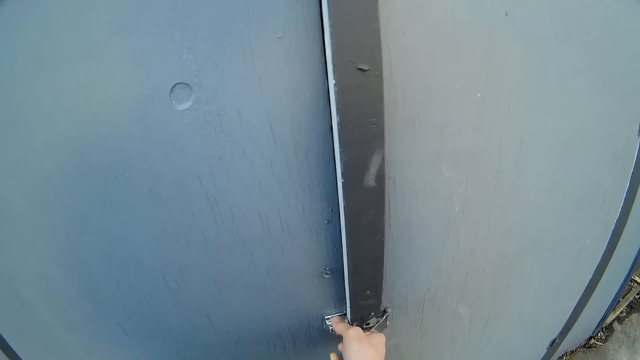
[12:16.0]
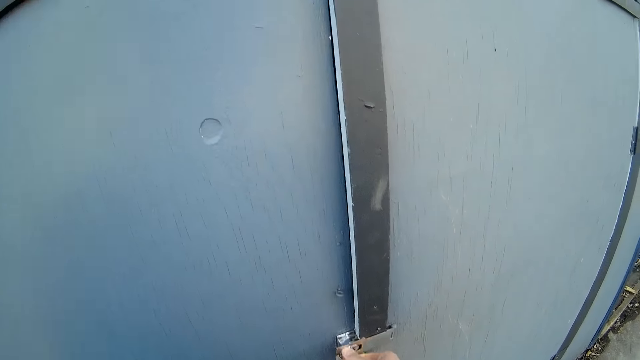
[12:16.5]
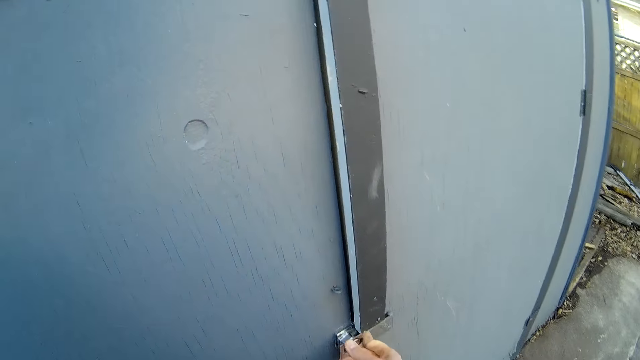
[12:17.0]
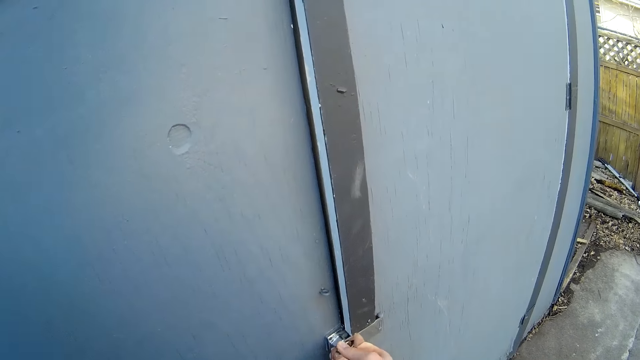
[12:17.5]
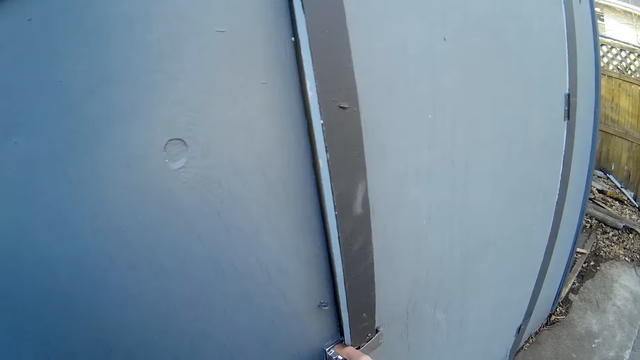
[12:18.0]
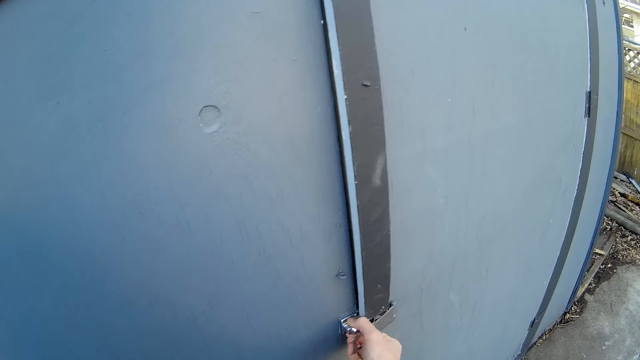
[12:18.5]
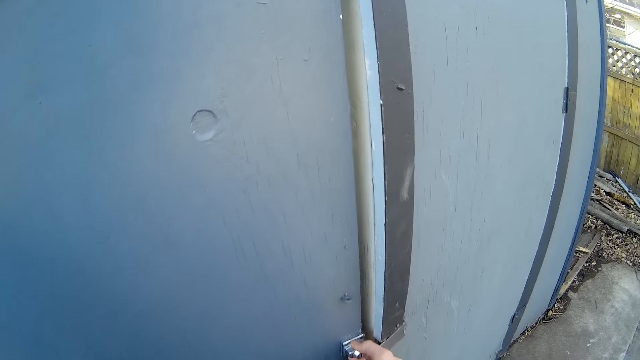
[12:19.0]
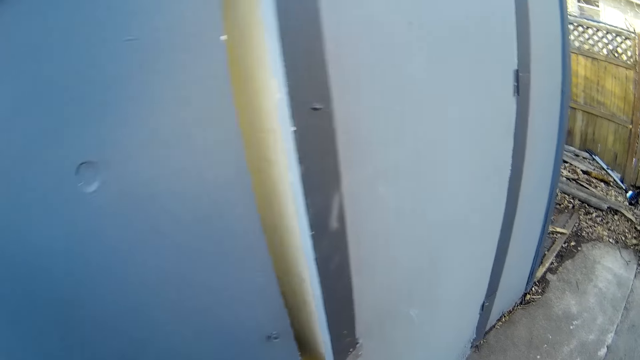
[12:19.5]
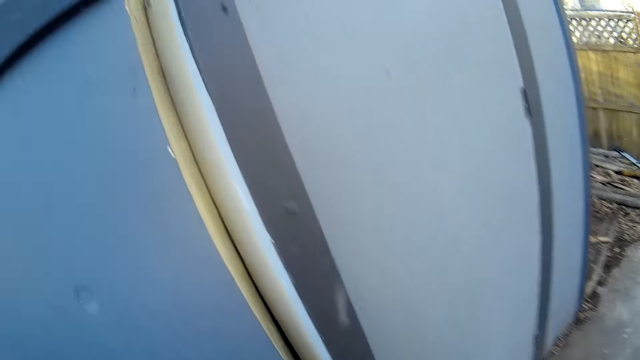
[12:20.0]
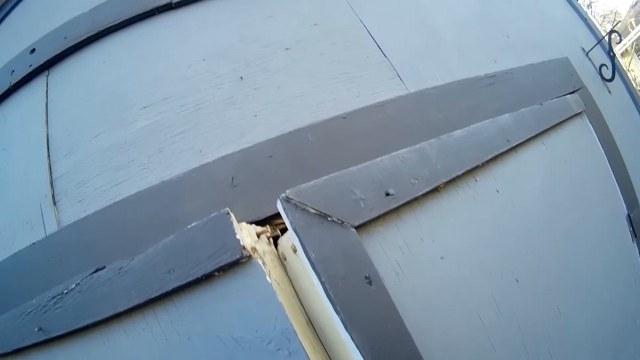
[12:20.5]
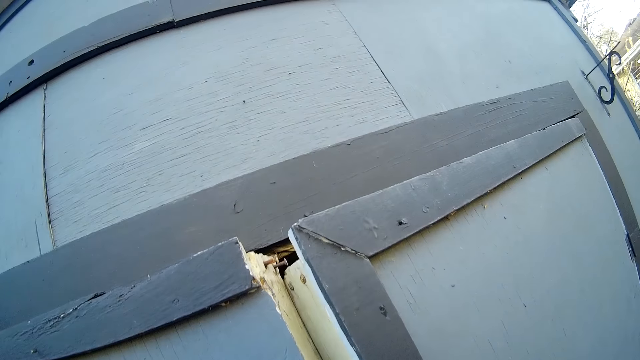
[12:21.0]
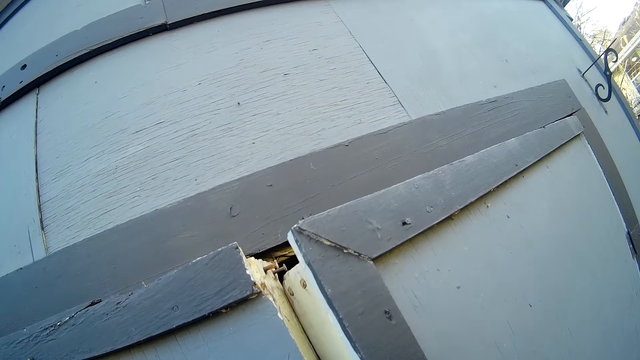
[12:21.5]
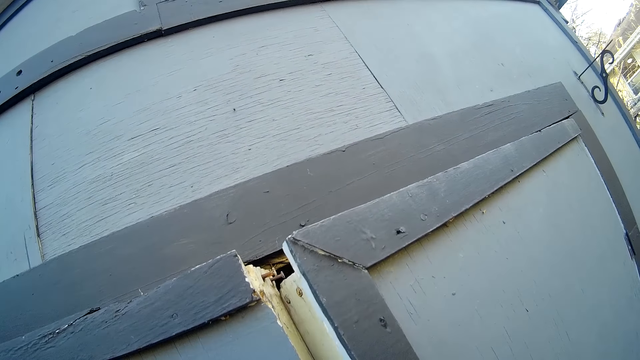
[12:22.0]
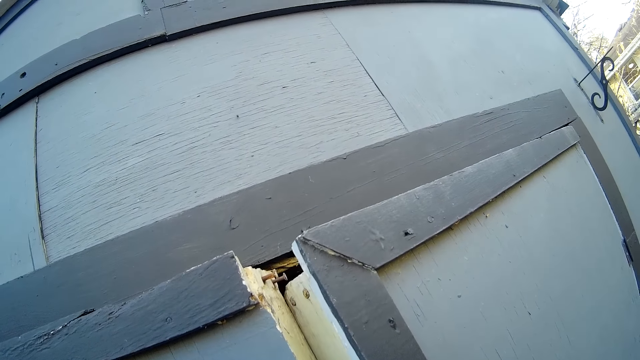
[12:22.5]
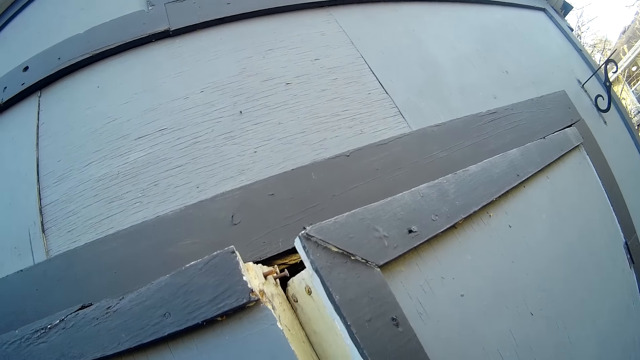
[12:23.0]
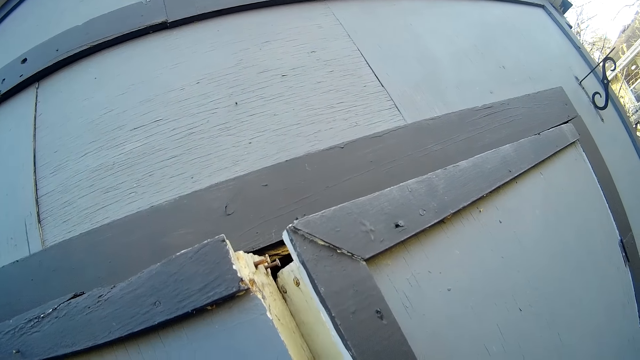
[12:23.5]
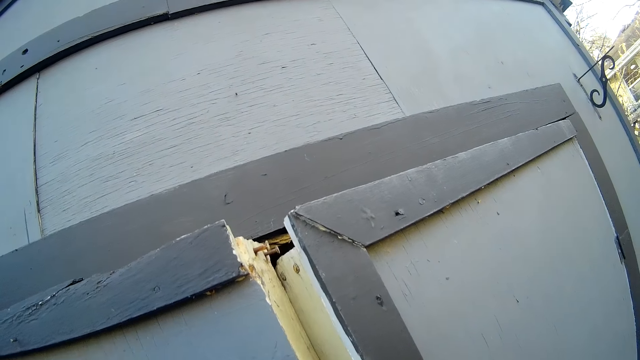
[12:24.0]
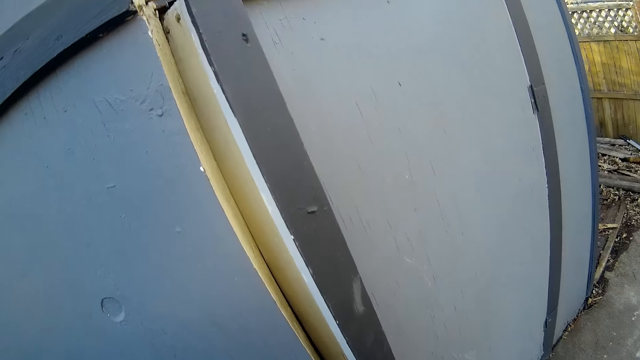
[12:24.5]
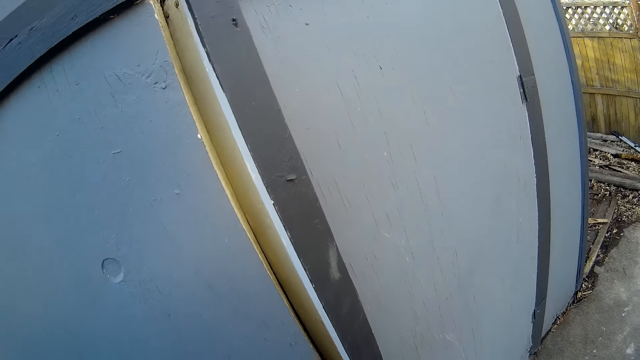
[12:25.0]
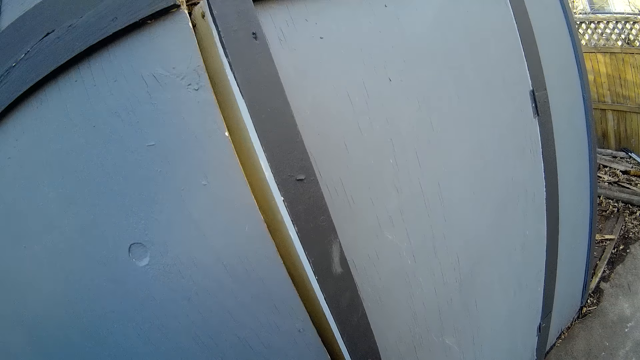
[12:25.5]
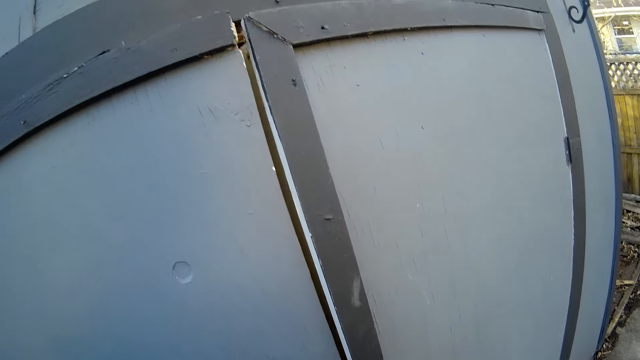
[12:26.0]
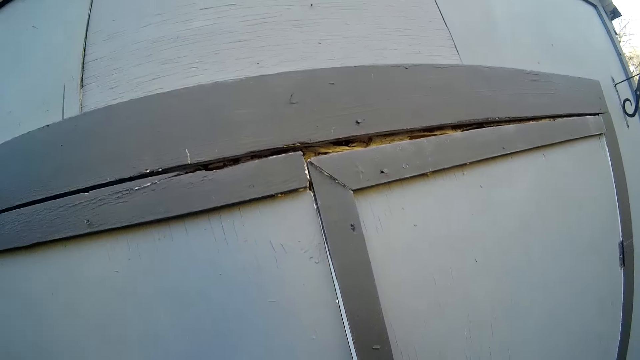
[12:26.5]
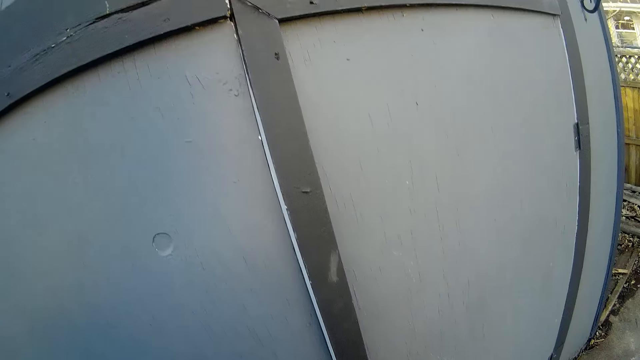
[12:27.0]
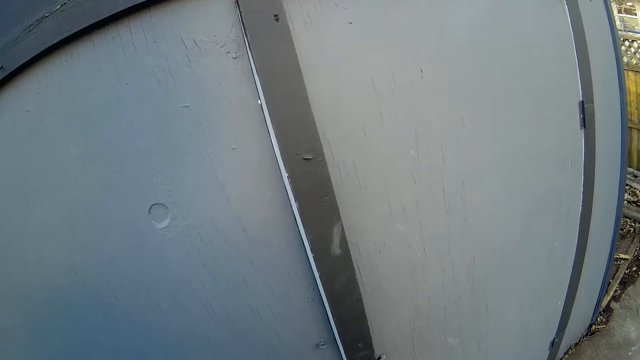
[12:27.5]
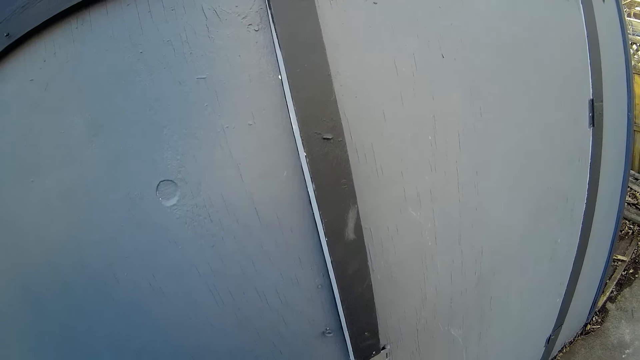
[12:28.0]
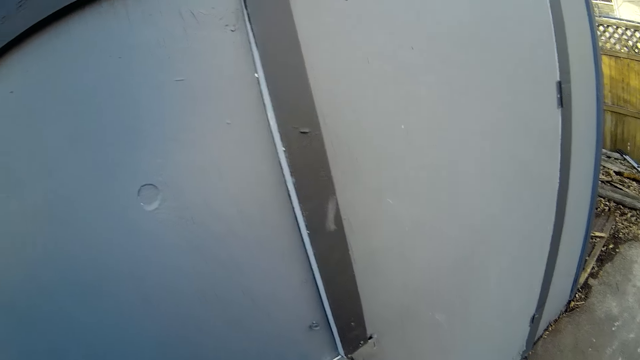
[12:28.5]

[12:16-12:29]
The camera wearer opens the door with his right hand. He closes the door with his right hand.

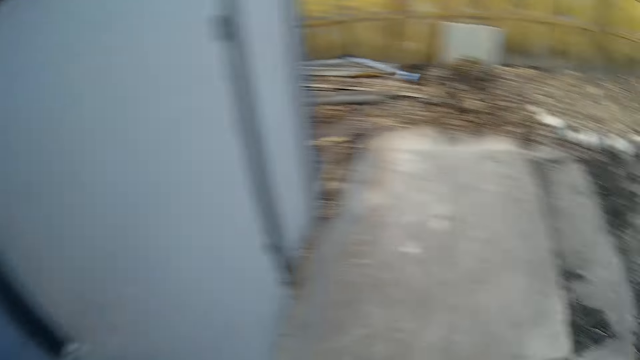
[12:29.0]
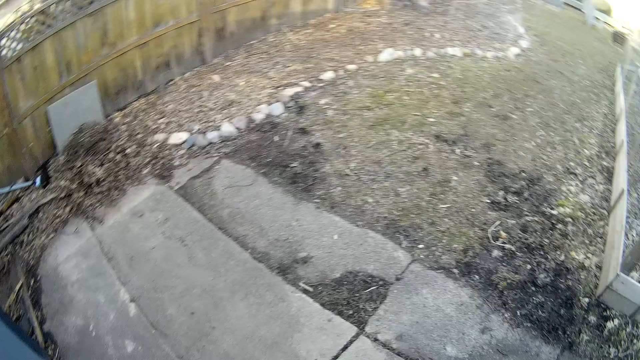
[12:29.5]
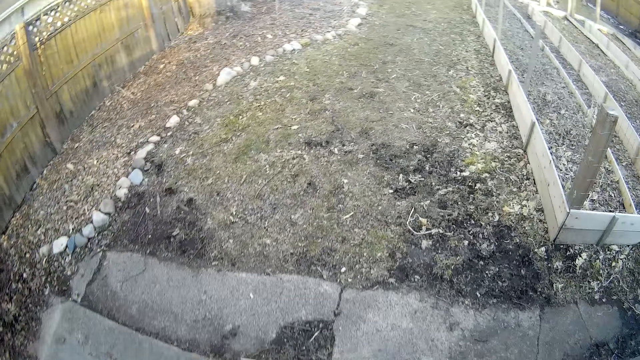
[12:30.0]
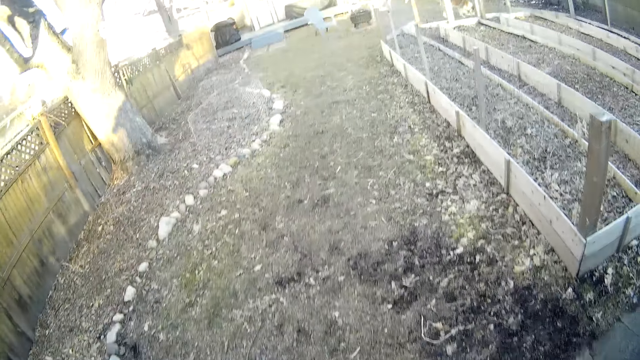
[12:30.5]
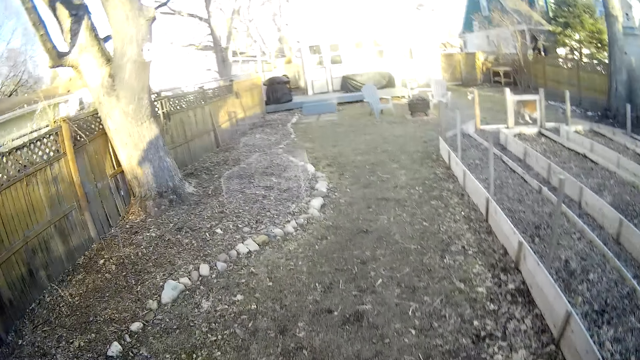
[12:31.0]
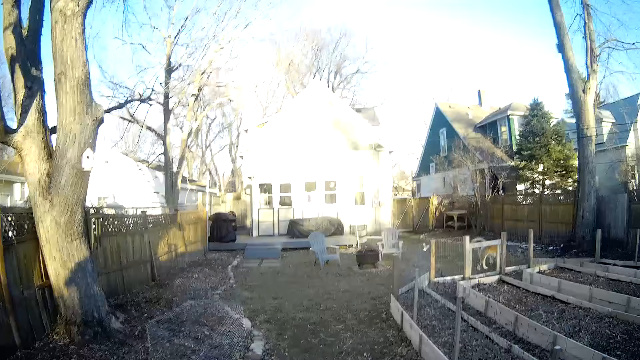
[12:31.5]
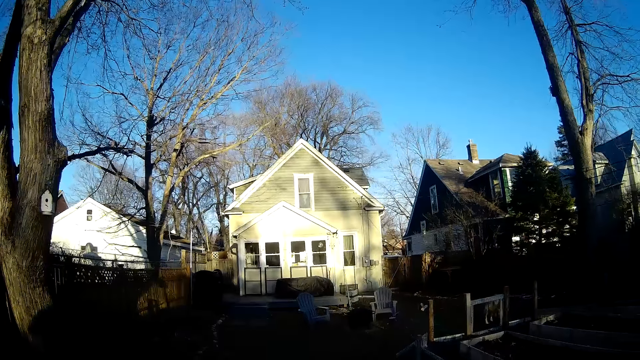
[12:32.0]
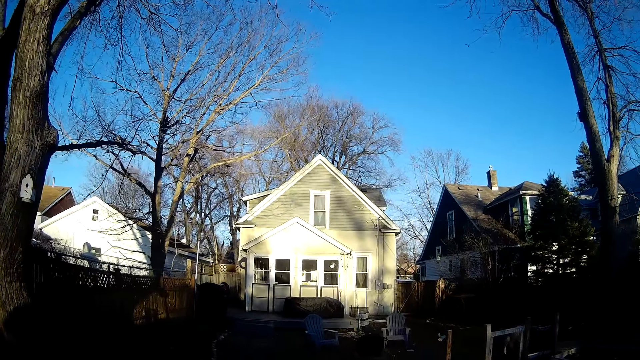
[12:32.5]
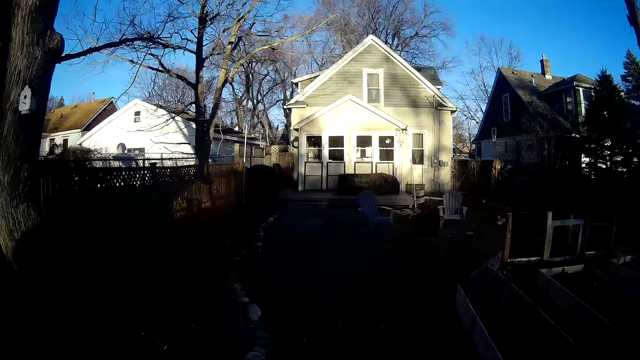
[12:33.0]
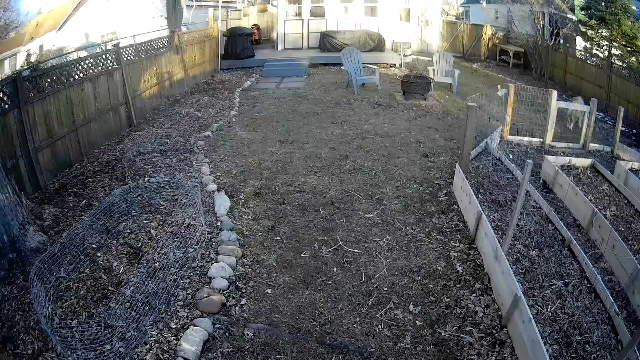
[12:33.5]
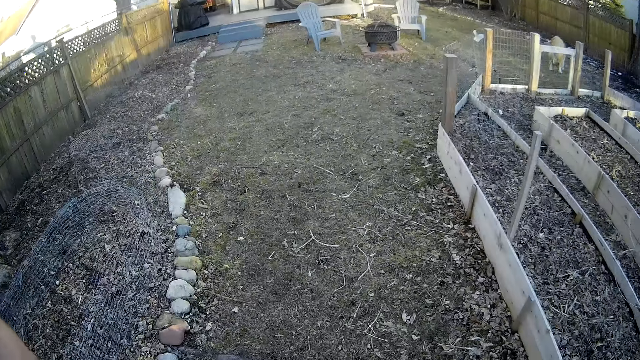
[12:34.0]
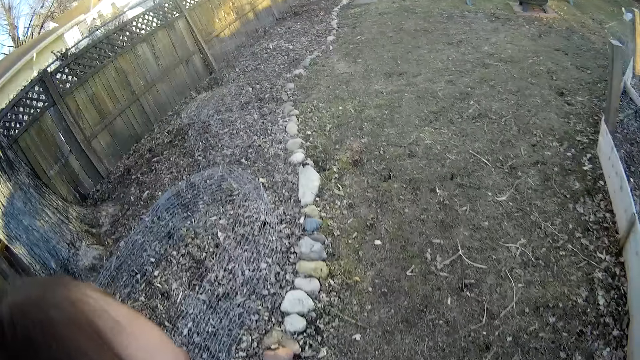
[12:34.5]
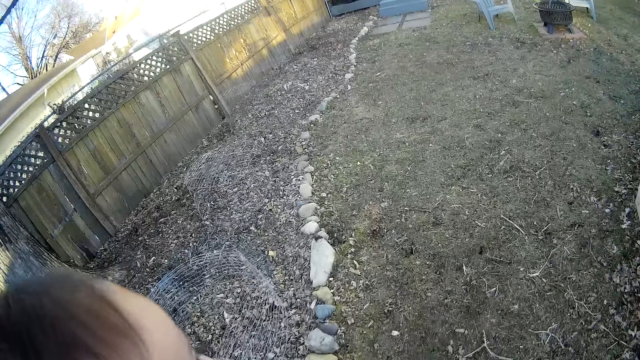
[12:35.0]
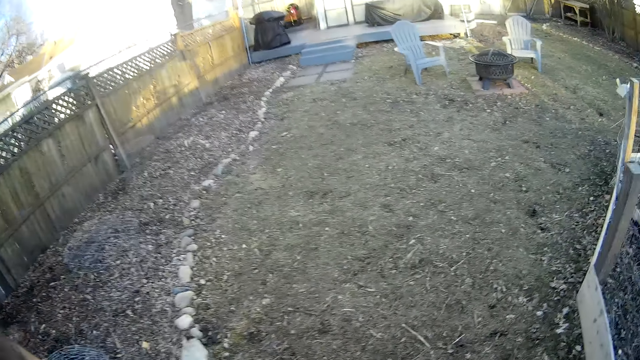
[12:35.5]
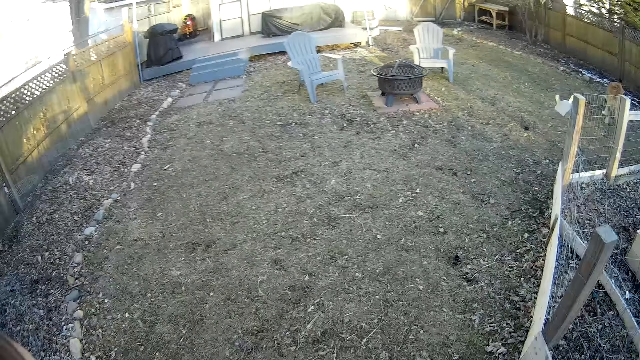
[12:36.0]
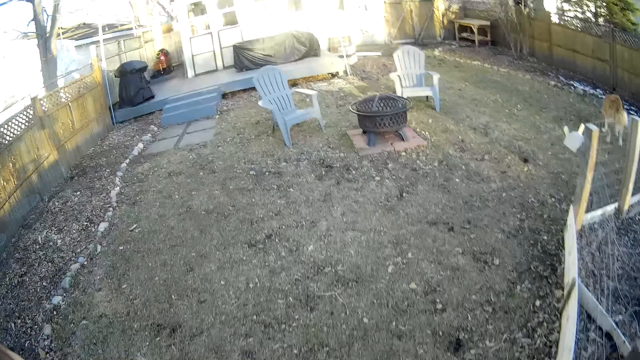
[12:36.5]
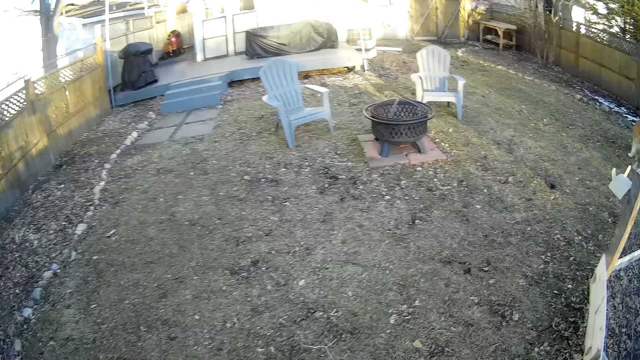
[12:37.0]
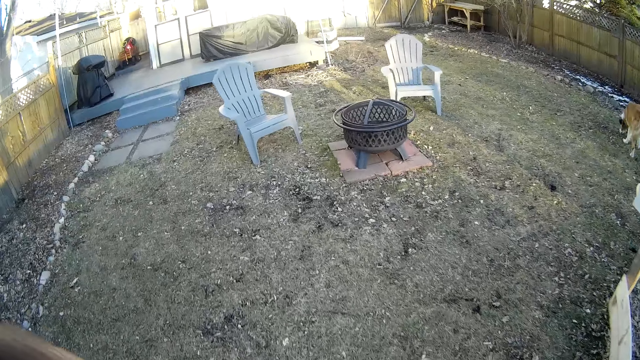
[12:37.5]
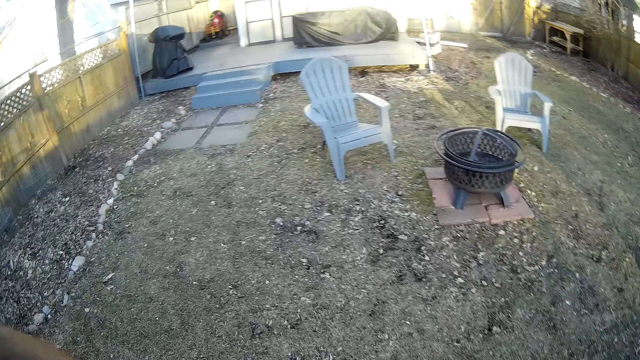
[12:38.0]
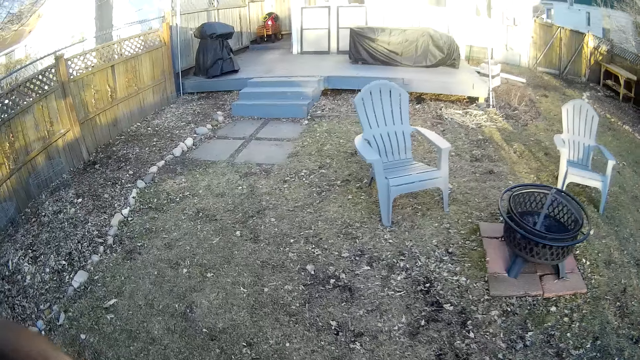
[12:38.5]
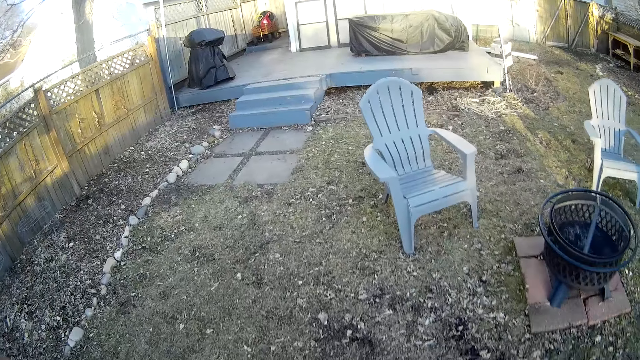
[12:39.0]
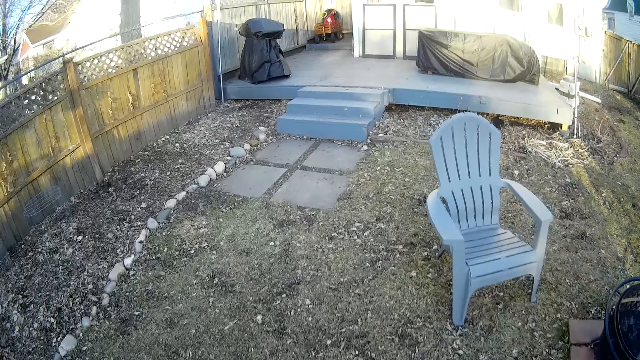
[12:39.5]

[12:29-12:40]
The camera wearer walks towards the apartment. He walks around the backyard. He holds a woman in his arm. He walks around the backyard.
